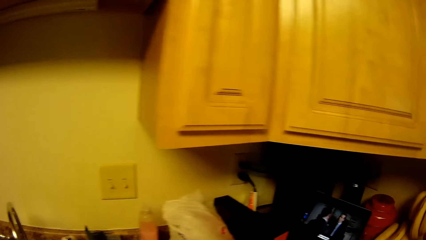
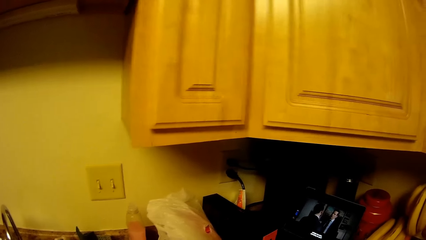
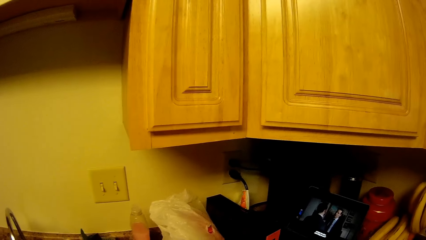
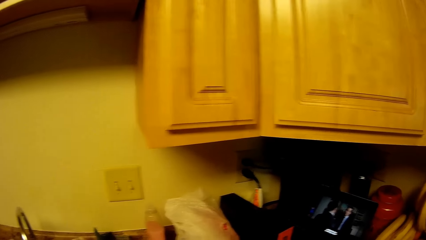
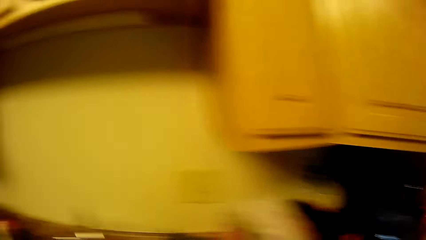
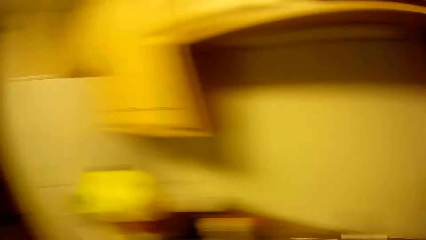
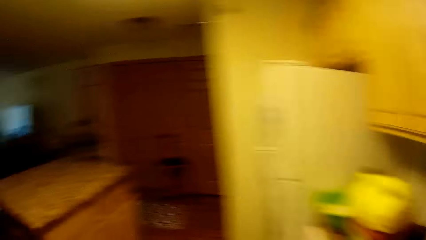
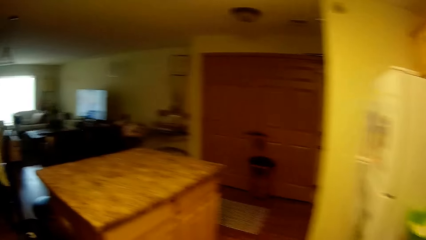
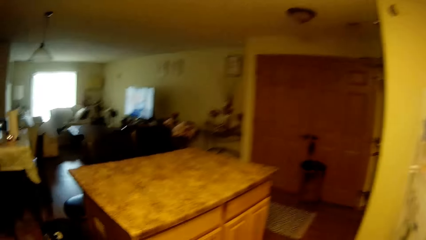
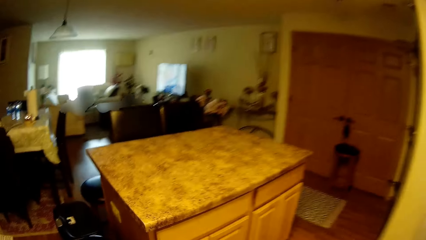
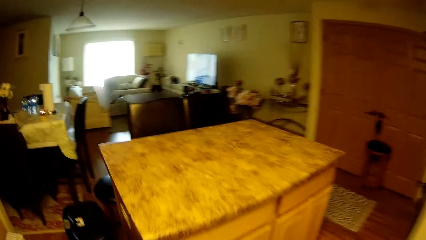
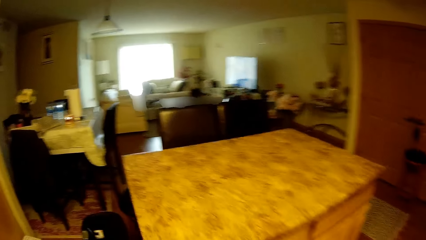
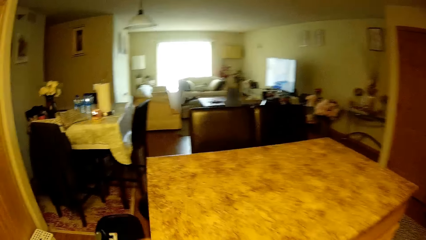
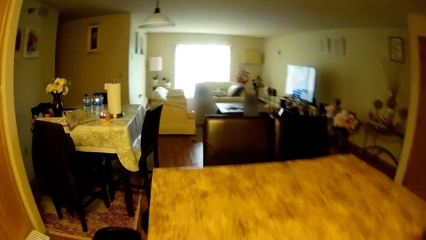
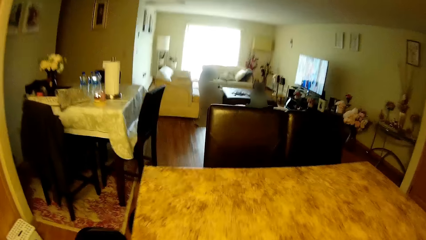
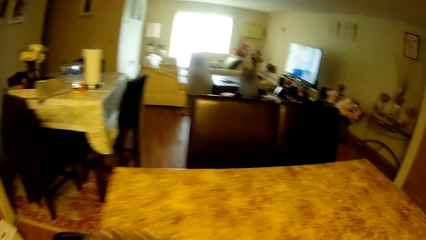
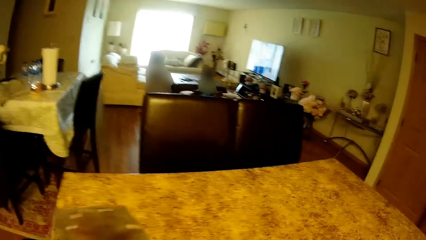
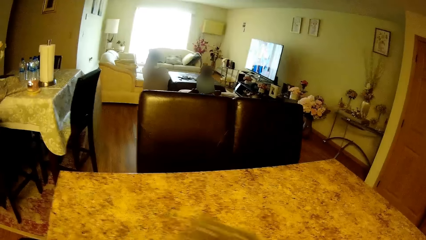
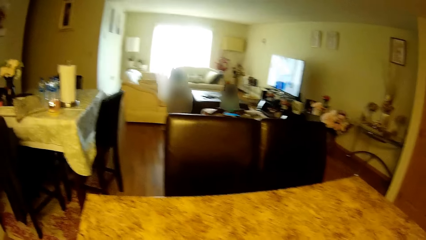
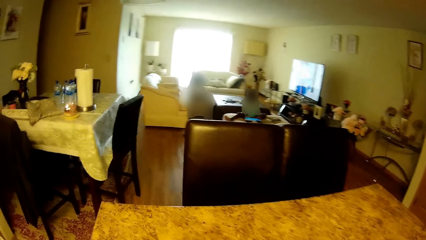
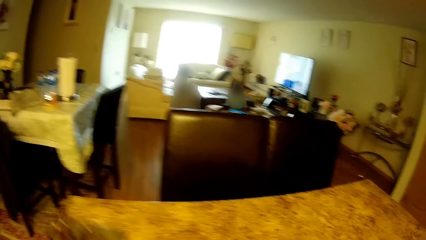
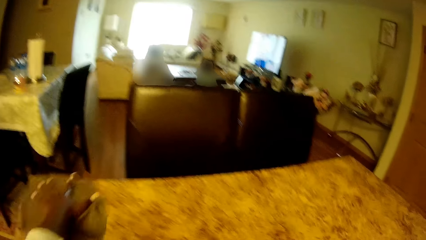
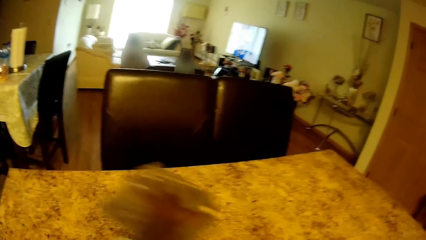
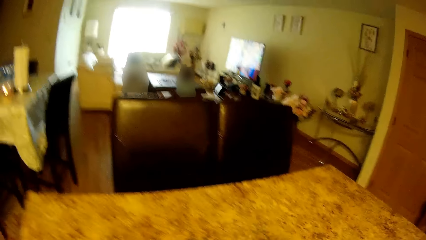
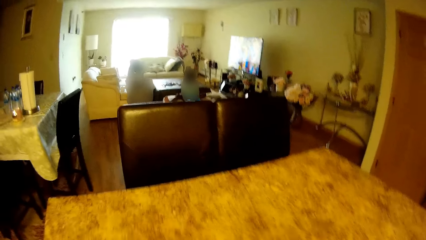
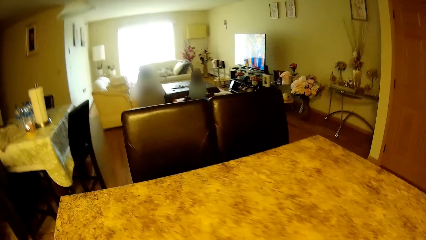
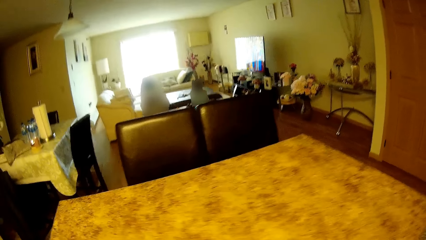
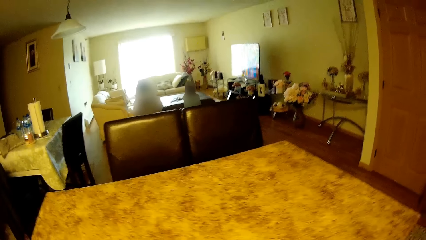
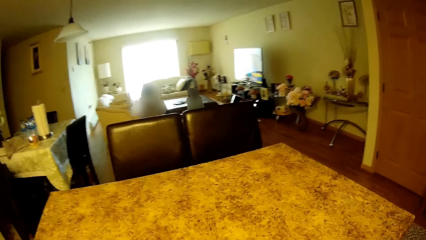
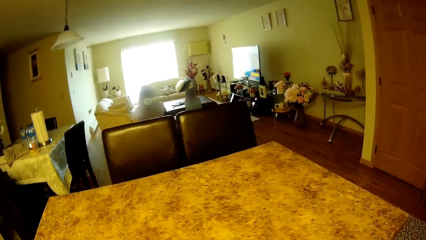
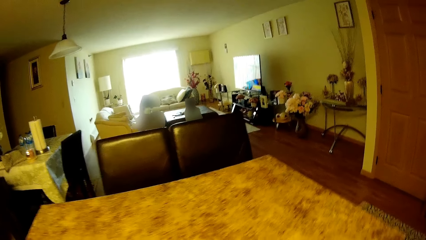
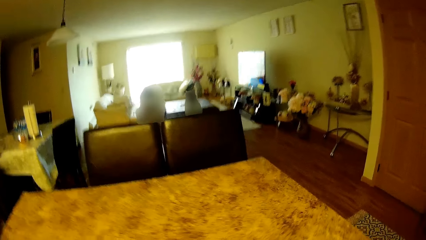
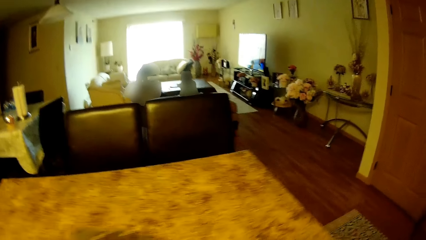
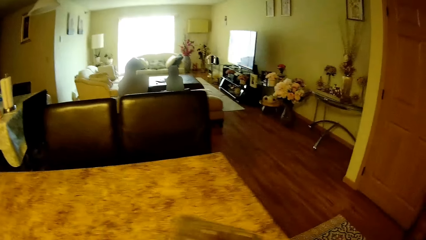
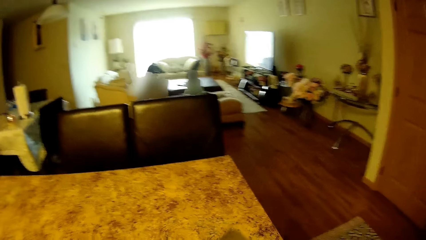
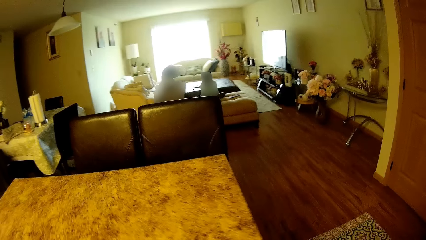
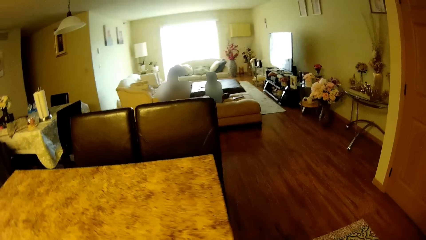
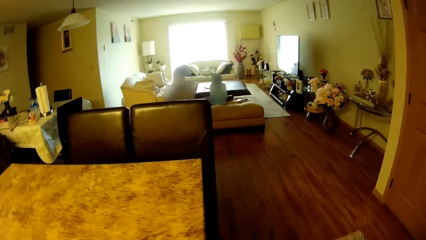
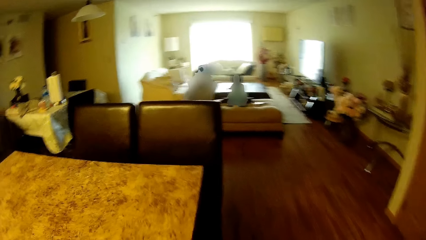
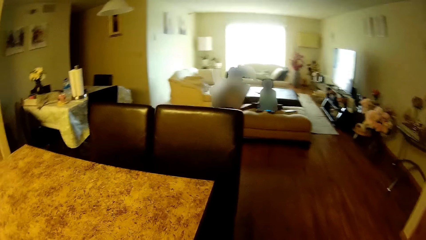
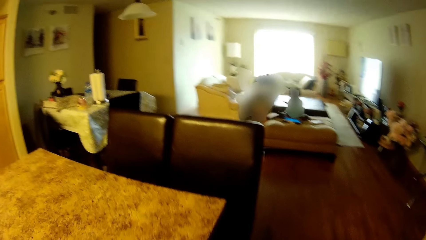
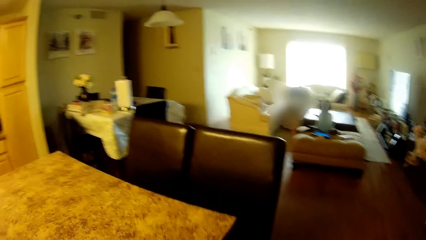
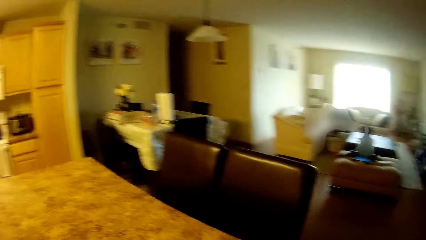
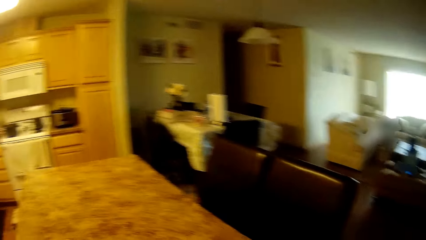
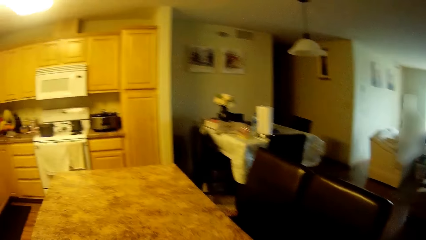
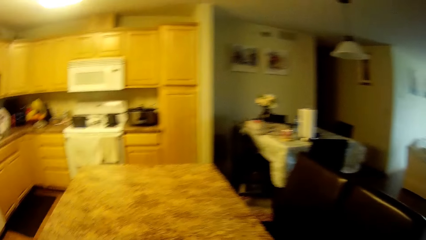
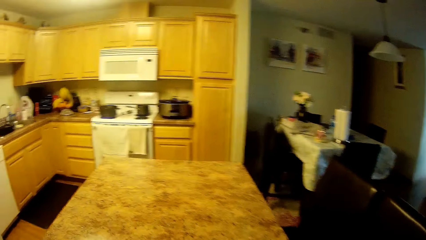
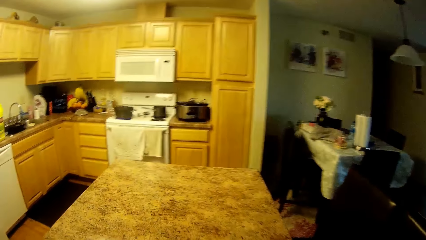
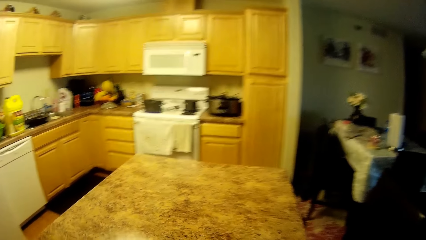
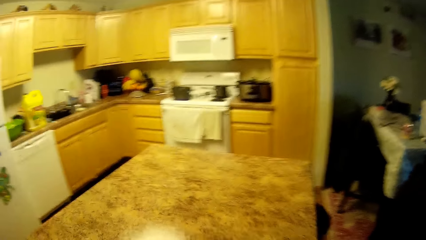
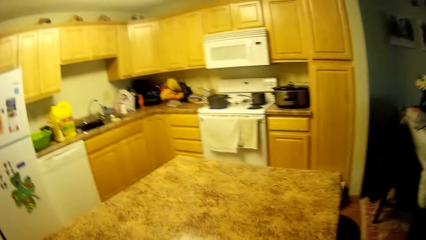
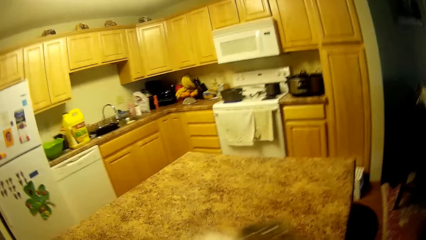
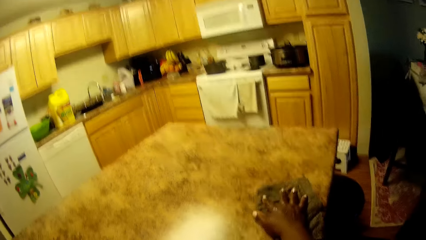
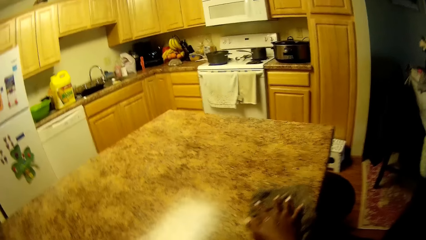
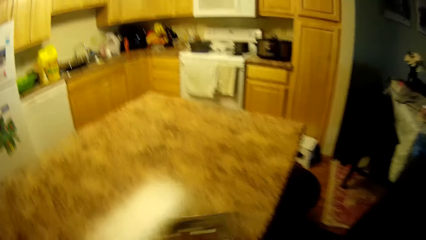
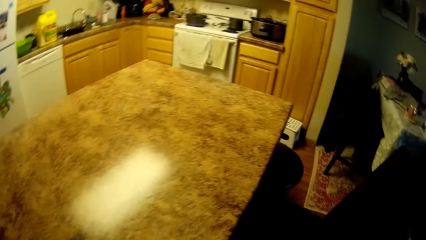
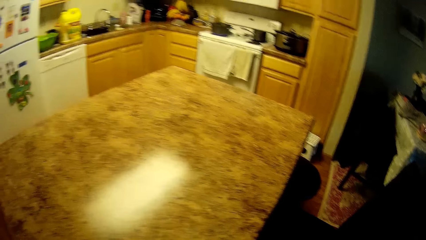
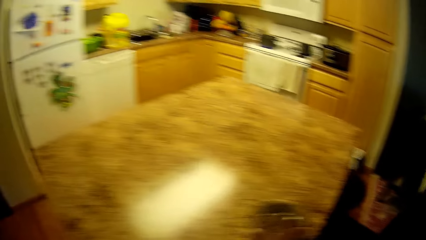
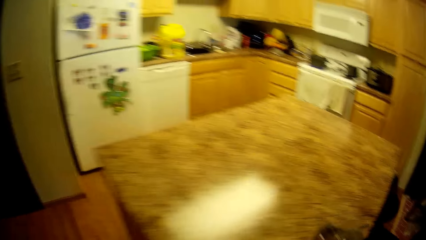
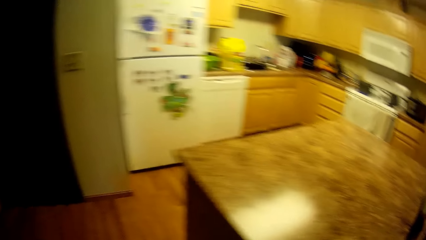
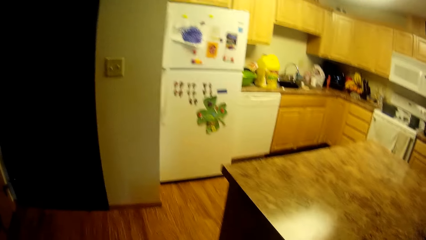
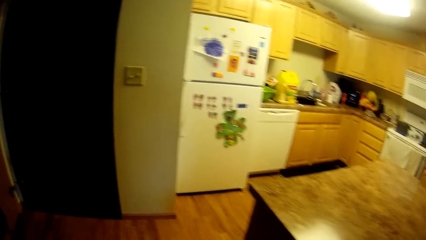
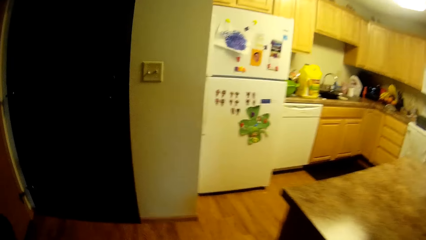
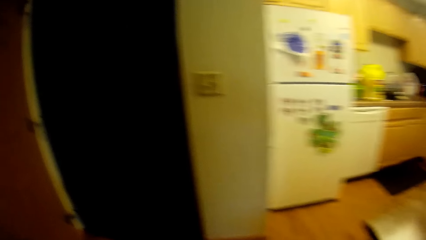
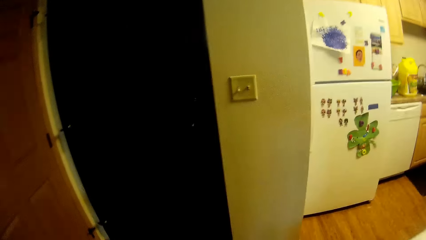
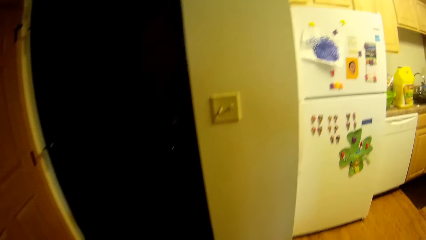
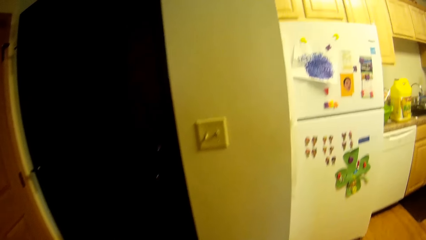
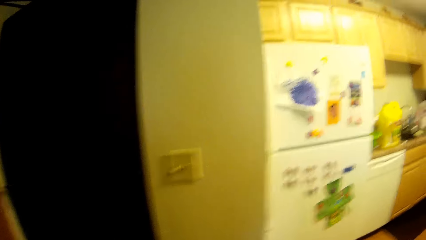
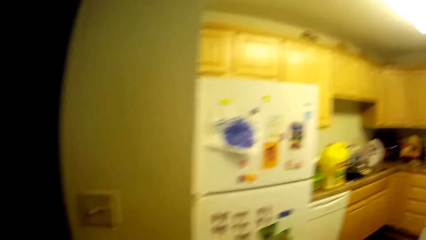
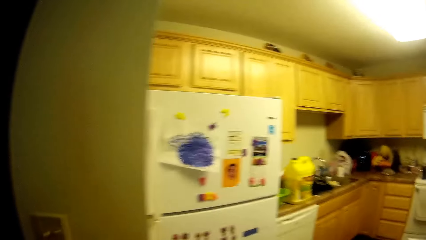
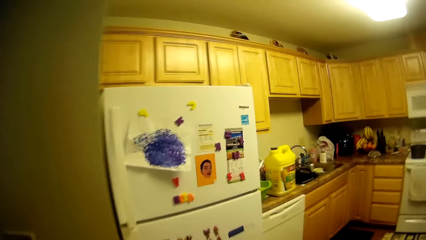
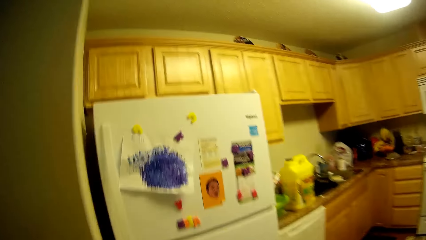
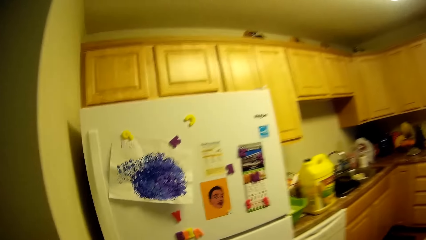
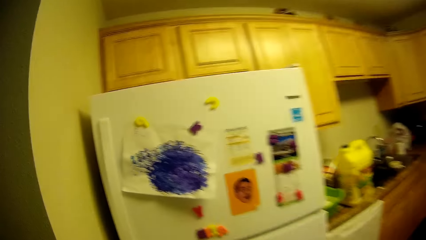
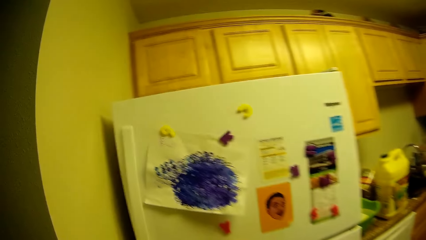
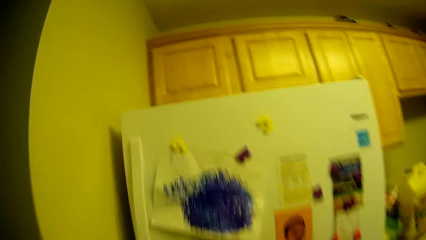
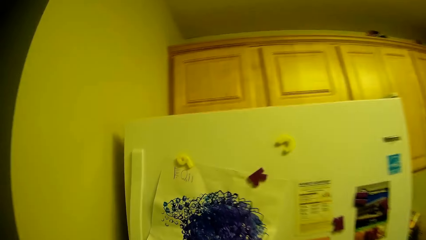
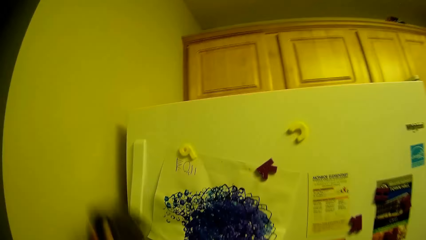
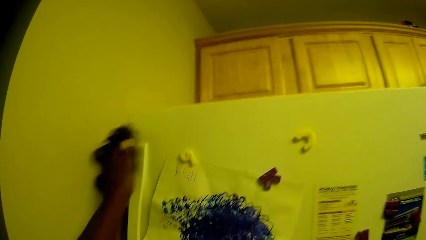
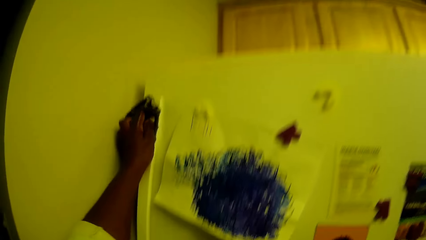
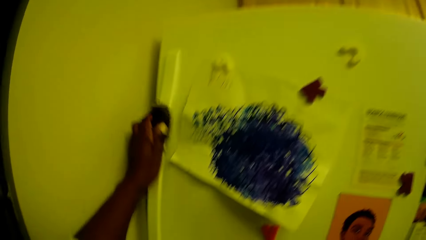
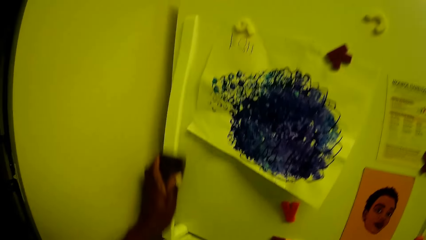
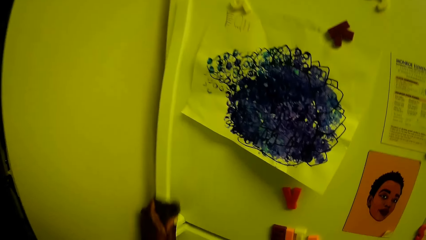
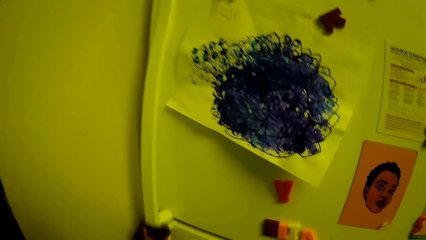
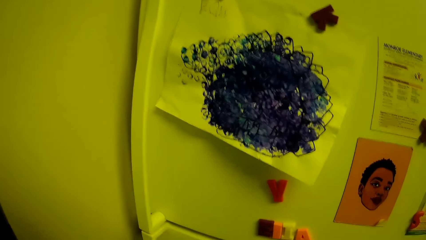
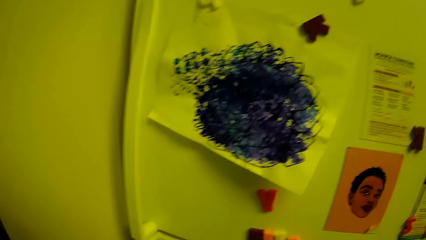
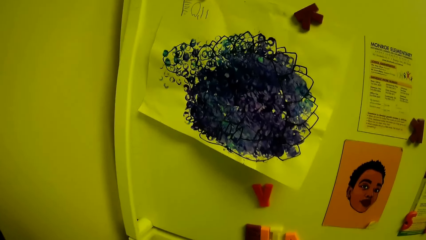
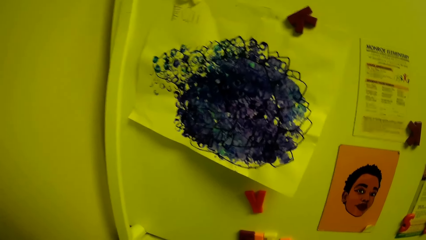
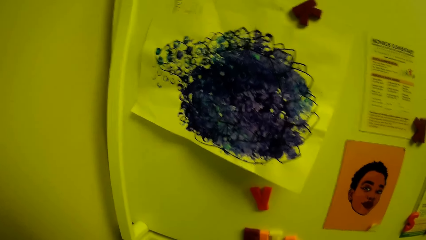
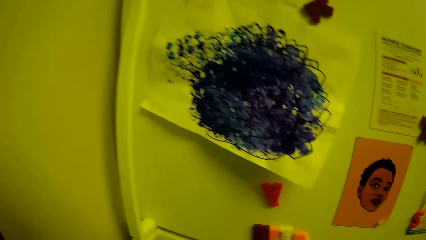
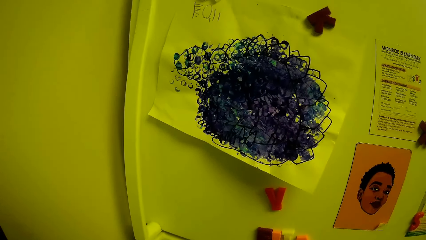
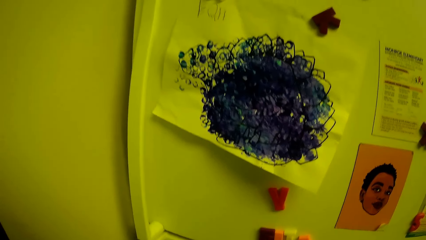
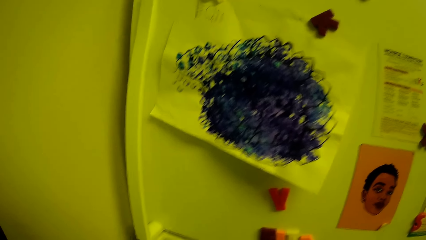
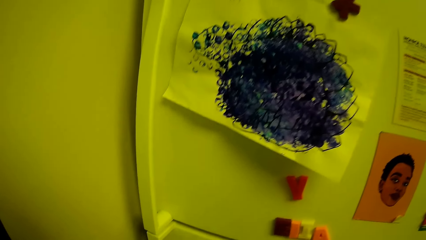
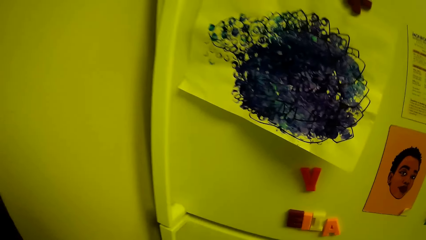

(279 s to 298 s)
The camera wearer turns around the kitchen area. She walks towards the table. She wipes the dining table with the napkin in her left hand. She wipes the handle of a refrigerator with the towel in her left hand.
